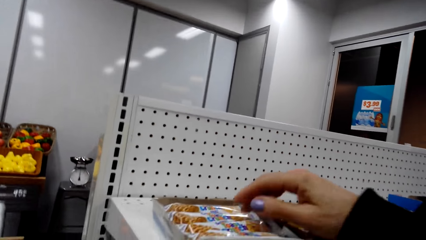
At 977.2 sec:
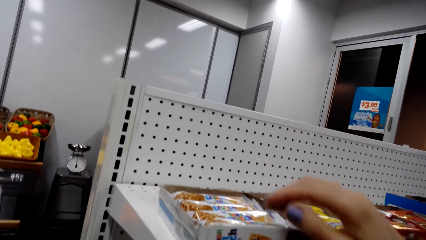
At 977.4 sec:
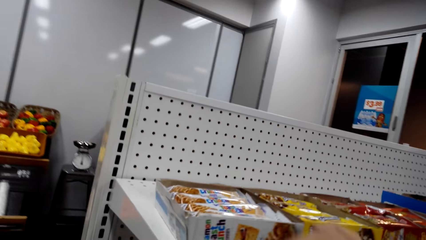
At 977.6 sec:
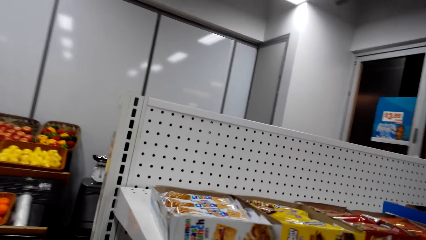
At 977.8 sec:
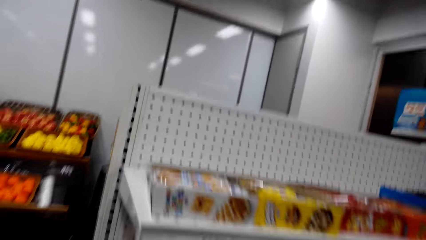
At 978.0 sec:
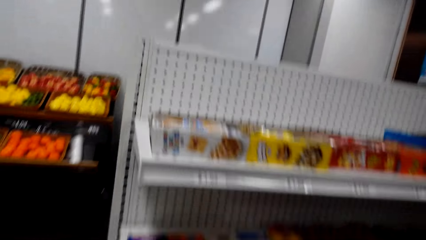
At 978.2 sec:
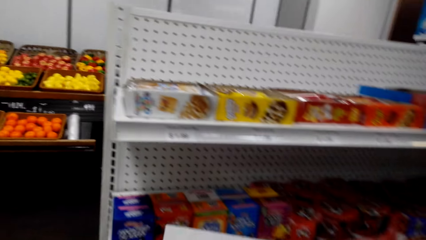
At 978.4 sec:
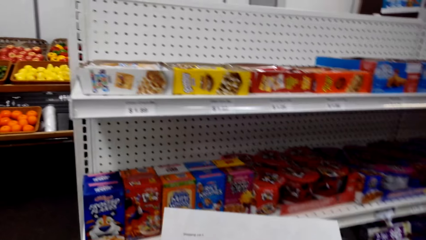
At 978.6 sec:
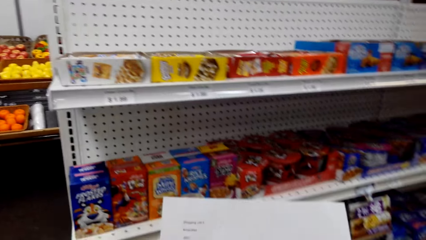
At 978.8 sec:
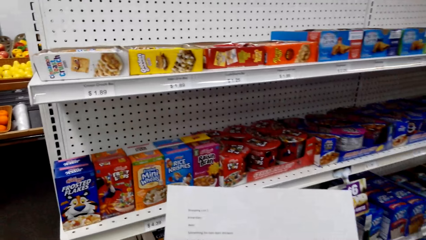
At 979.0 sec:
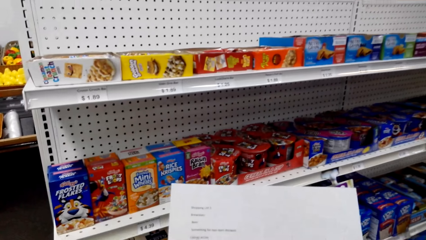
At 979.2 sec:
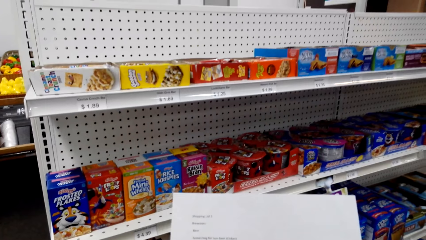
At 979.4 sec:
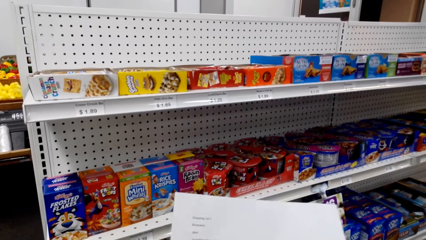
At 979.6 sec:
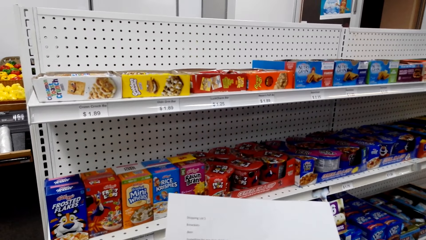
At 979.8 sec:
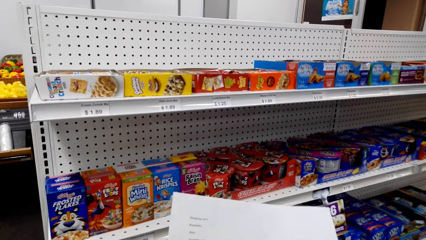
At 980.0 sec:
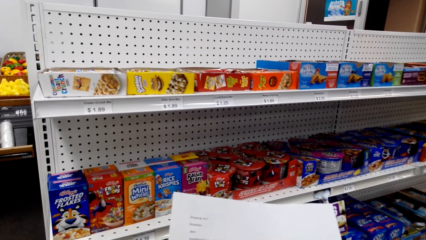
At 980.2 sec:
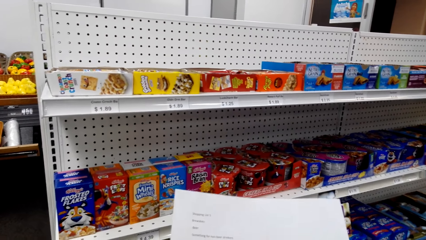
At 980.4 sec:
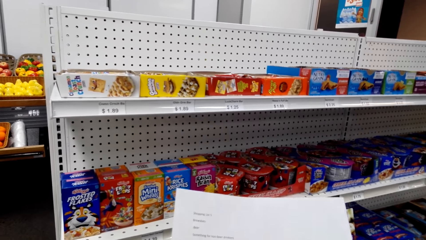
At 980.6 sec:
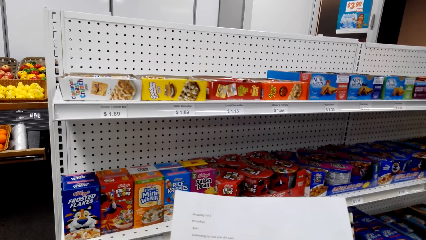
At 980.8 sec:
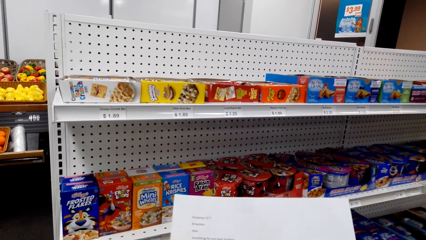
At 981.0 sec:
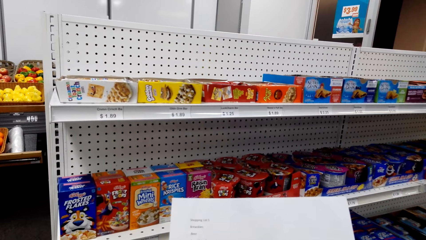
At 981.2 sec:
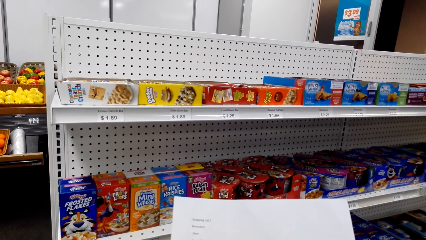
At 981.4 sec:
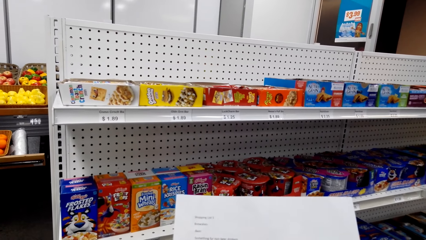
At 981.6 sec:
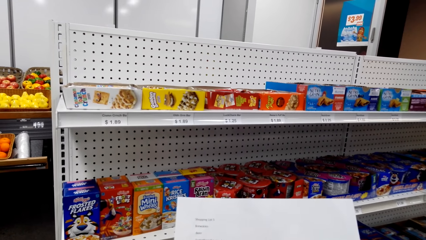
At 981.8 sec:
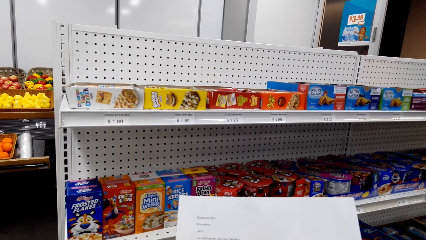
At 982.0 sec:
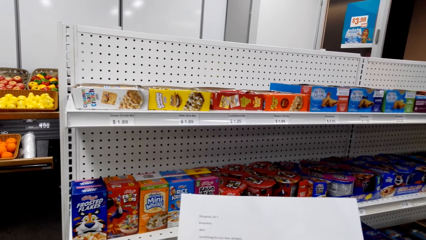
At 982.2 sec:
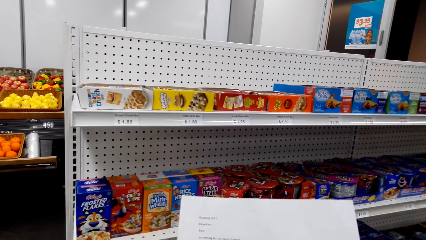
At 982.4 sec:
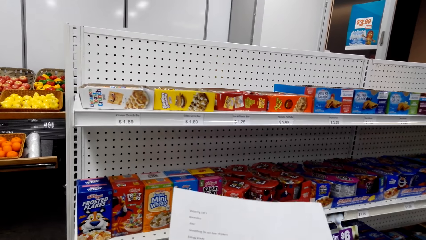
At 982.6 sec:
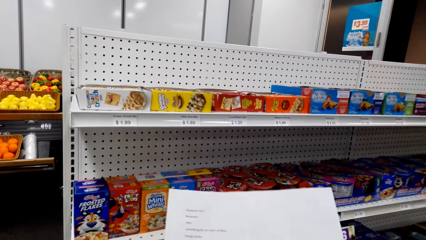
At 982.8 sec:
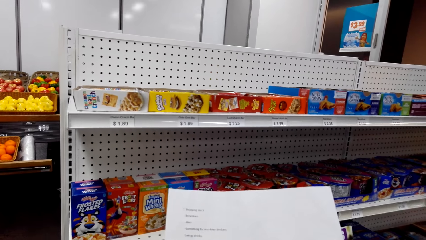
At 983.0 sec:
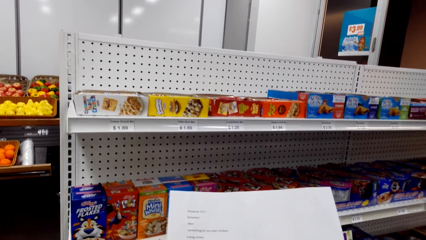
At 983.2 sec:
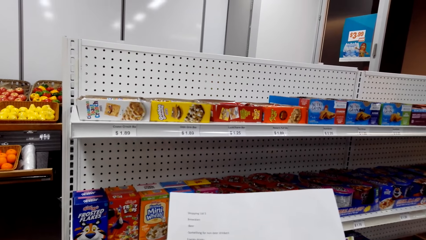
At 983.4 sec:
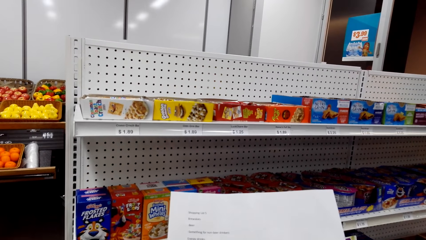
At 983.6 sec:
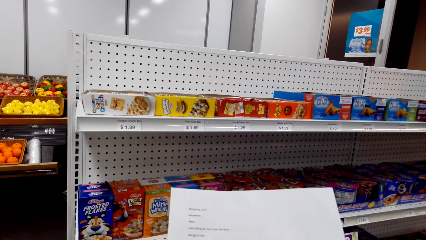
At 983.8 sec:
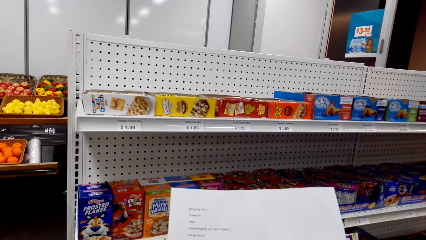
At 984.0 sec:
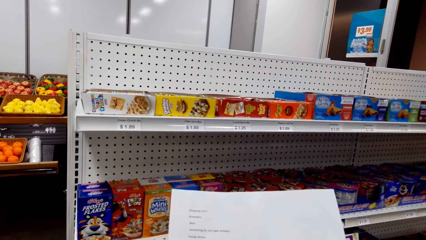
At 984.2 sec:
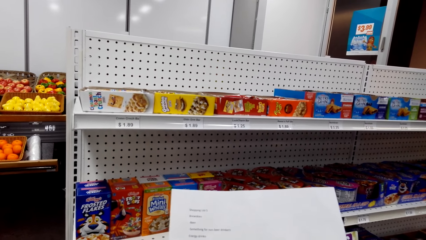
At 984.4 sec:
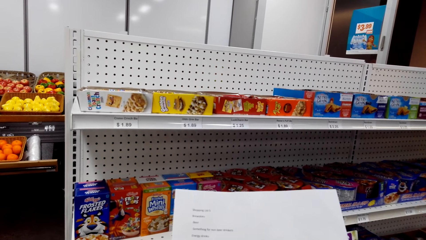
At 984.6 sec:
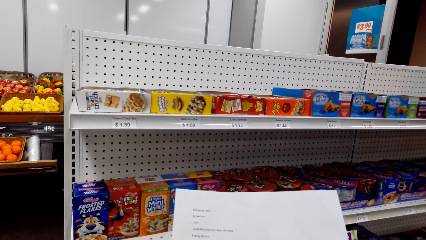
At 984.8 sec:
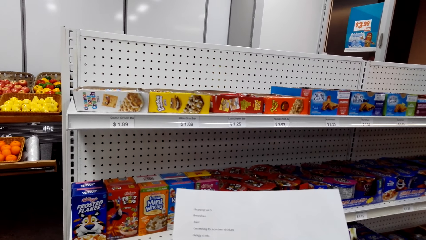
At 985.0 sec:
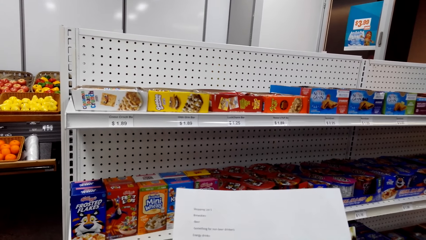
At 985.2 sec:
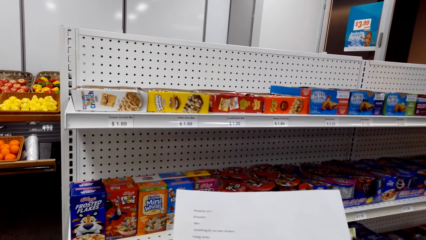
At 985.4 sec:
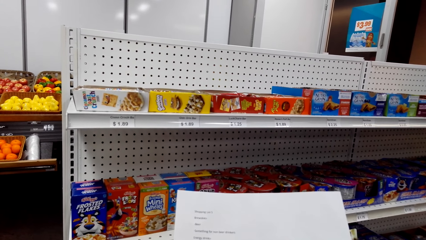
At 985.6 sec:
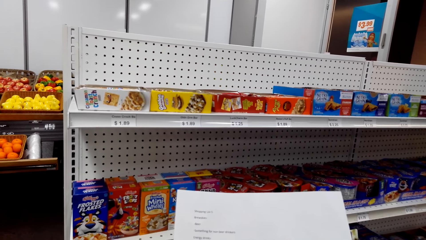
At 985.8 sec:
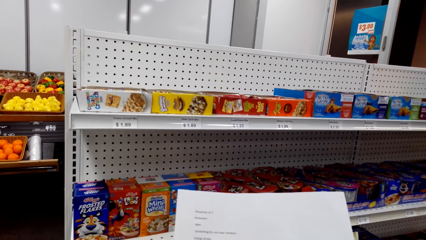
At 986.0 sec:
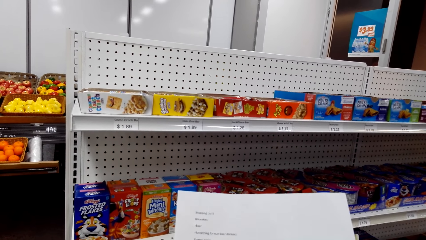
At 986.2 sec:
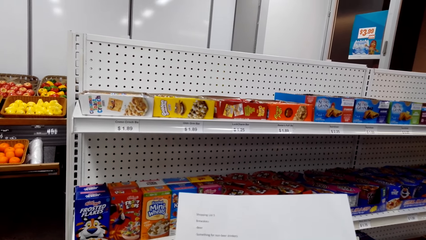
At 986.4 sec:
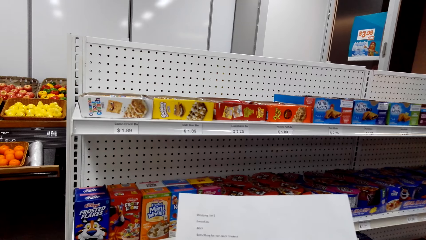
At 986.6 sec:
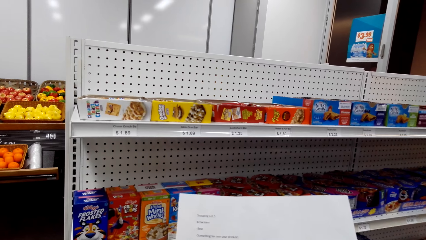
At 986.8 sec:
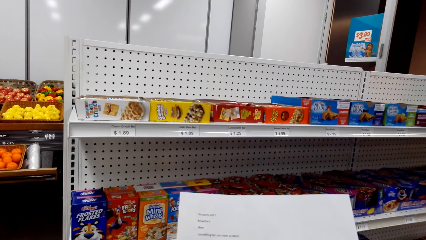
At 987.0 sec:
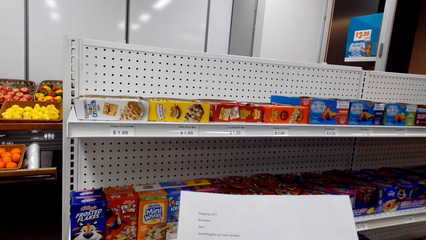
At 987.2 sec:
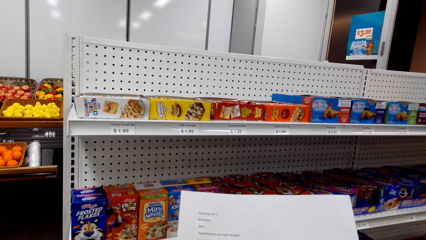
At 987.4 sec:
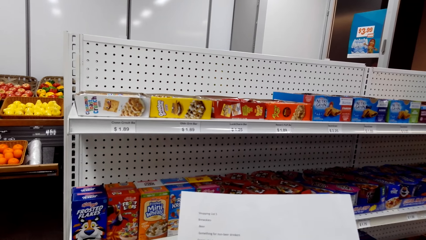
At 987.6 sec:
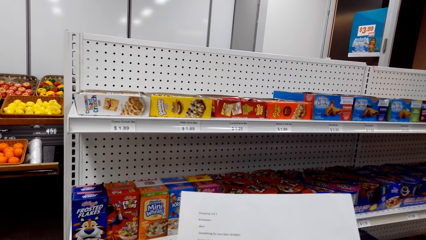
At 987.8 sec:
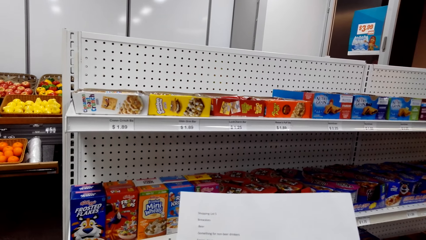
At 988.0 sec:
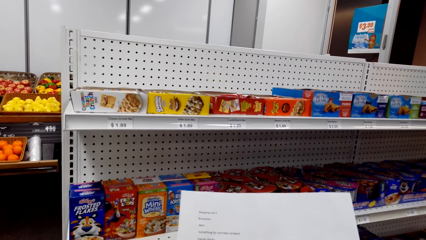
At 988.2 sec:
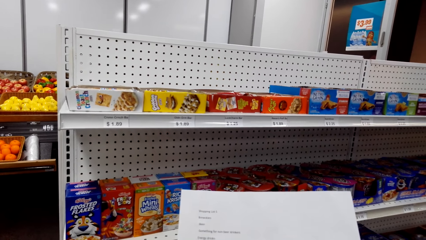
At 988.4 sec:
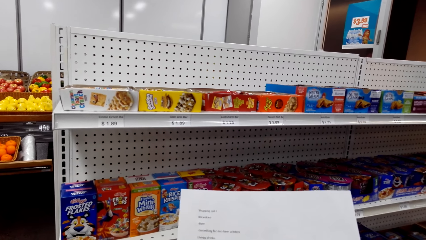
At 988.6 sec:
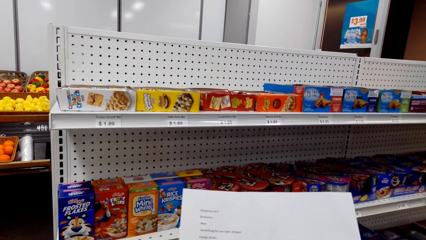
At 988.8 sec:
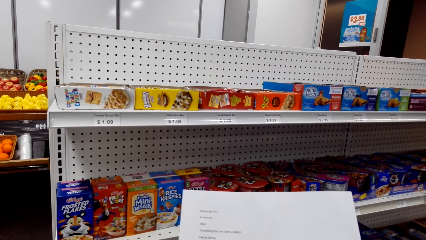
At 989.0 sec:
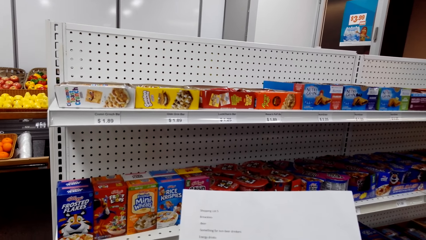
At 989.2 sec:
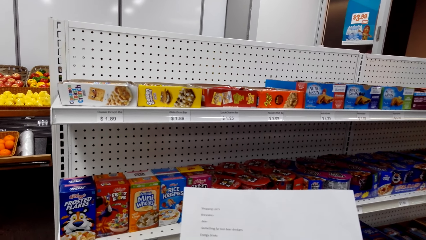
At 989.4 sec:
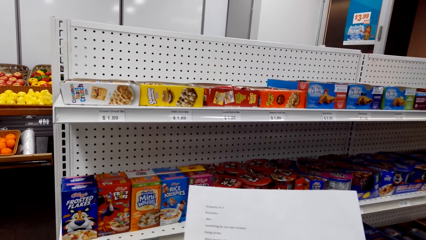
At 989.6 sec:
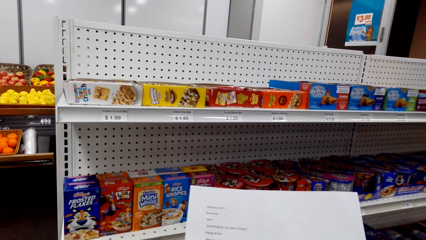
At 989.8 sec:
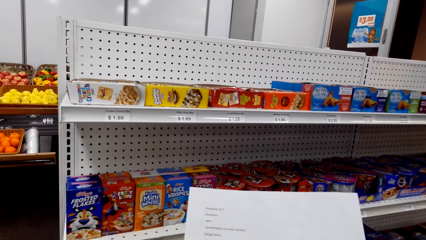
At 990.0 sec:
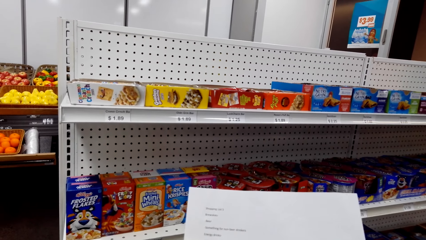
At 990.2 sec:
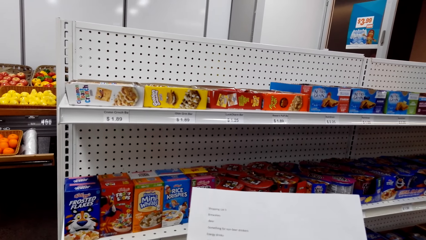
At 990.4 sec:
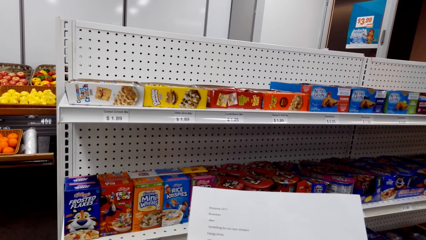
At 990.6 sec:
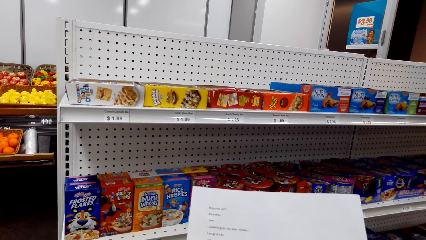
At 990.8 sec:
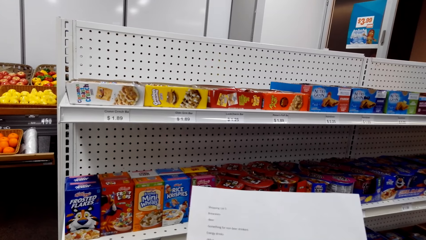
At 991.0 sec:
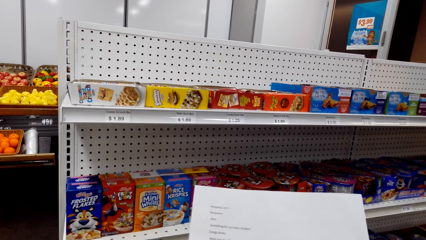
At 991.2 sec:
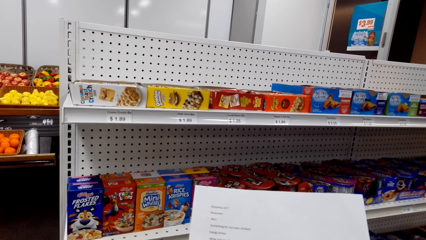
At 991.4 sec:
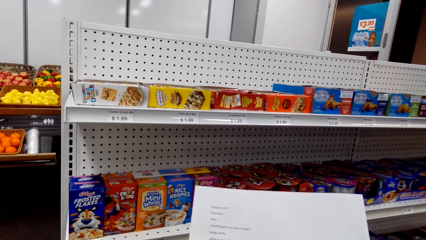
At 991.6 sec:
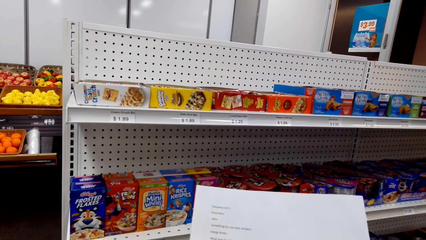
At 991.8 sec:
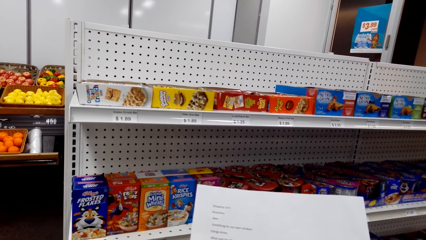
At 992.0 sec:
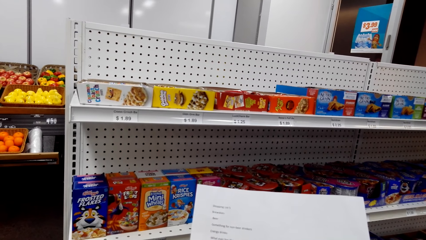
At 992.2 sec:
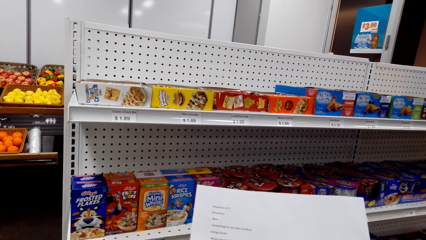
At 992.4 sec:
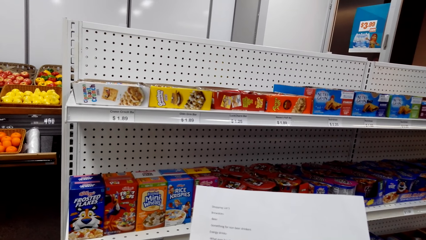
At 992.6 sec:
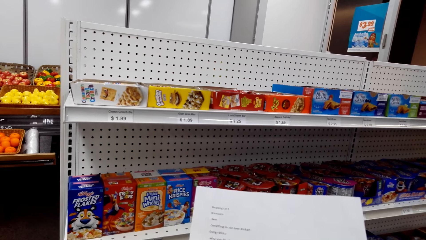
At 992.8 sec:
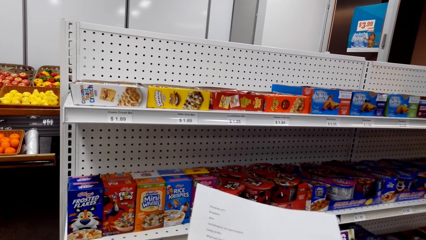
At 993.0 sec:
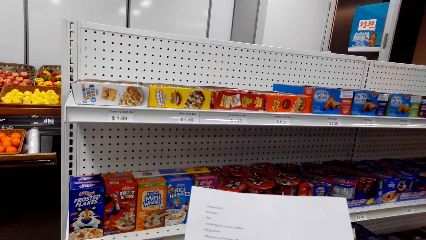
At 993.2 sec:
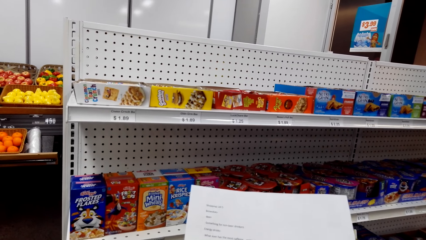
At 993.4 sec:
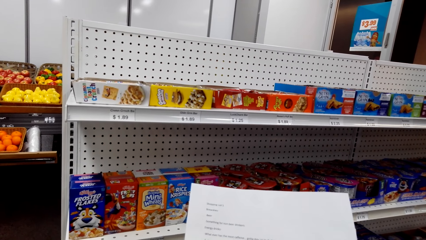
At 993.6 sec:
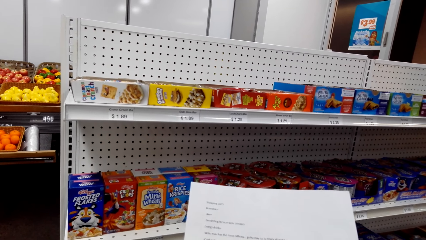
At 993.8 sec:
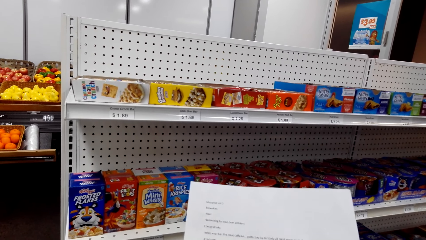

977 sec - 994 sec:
The camera wearer looks at a piece of paper. They look around a supermarket. A lady adjusts a piece of paper on her hands. The camera wearer looks at the piece of paper. The lady adjusts the piece of paper on her hands. The camera wearer looks around the supermarket. The lady adjusts the piece of paper on her hands.
